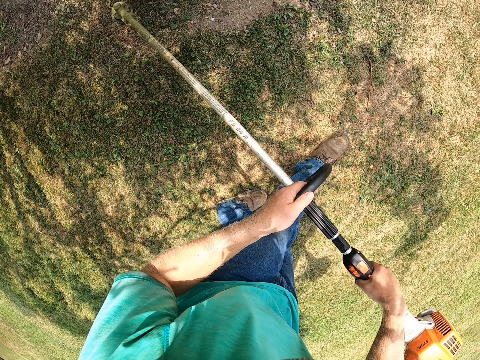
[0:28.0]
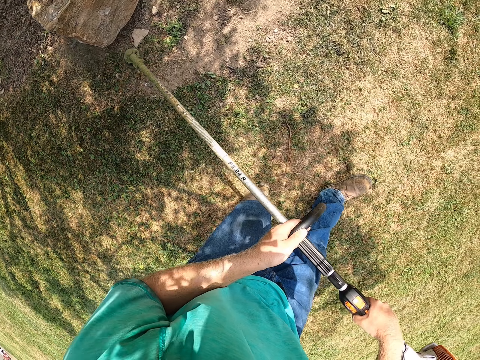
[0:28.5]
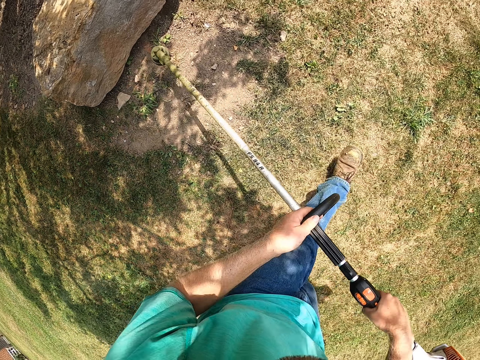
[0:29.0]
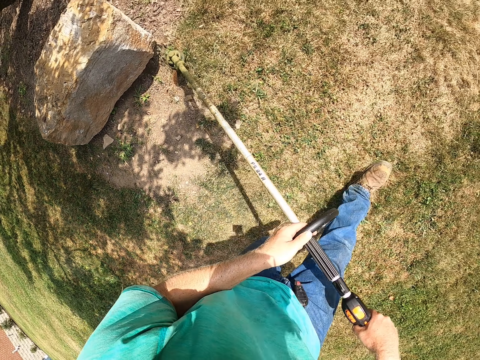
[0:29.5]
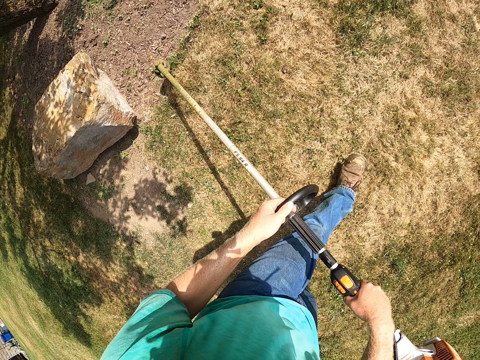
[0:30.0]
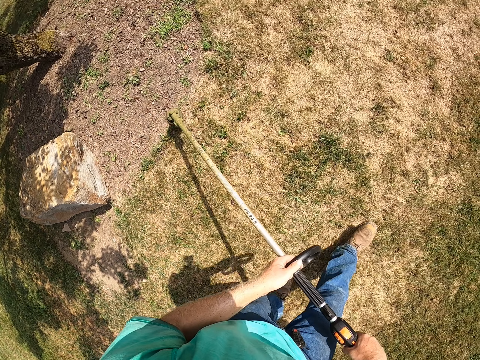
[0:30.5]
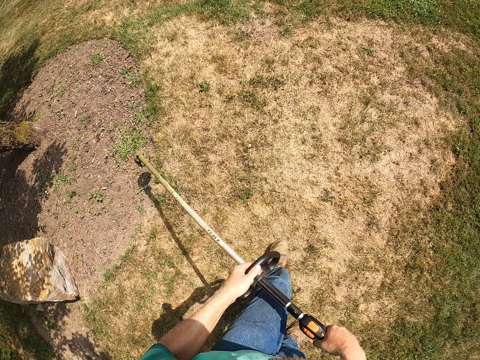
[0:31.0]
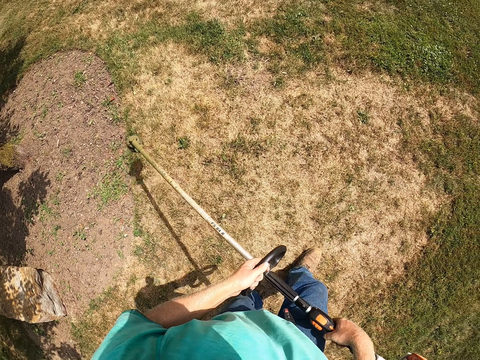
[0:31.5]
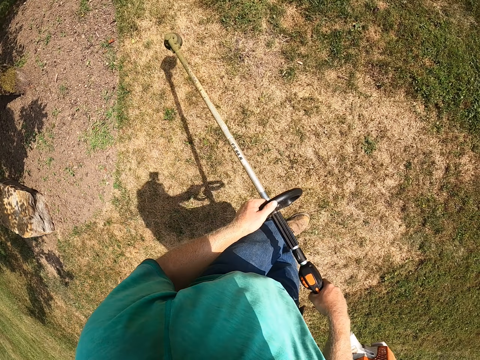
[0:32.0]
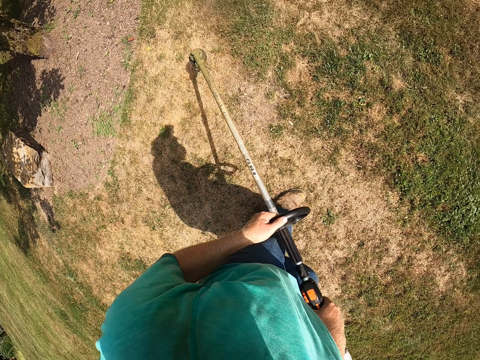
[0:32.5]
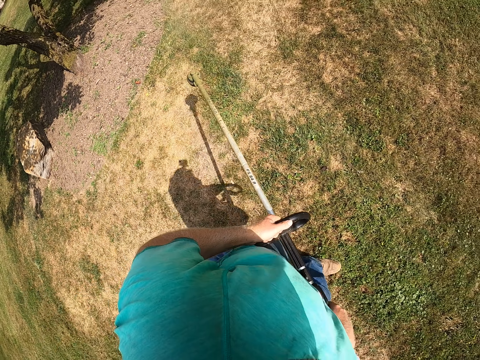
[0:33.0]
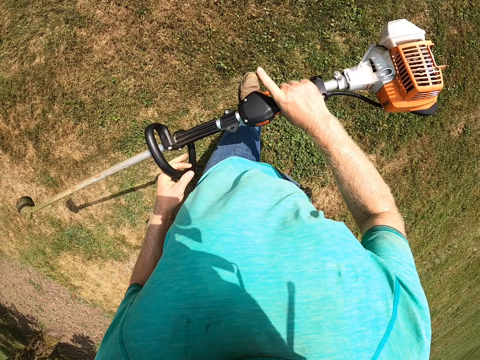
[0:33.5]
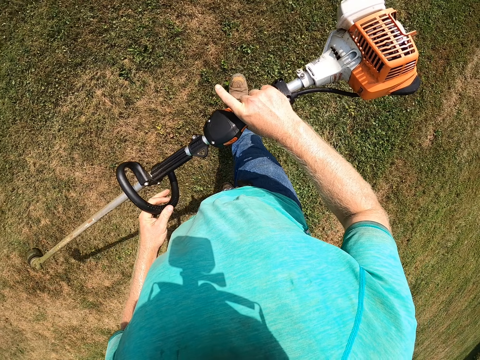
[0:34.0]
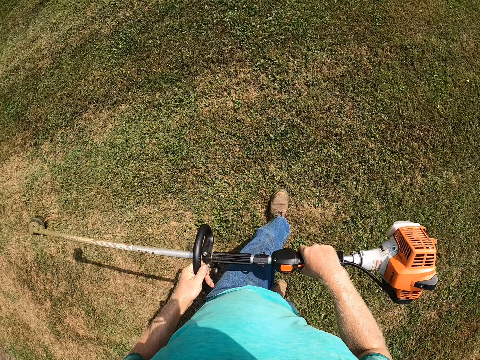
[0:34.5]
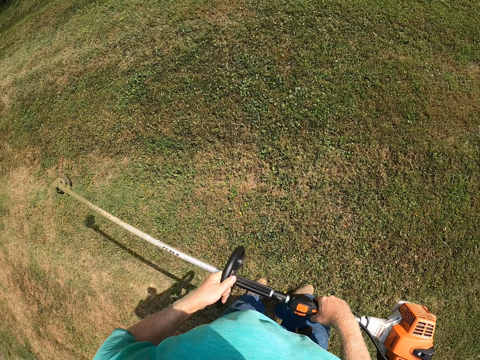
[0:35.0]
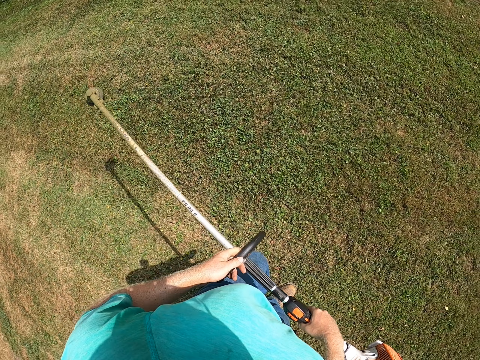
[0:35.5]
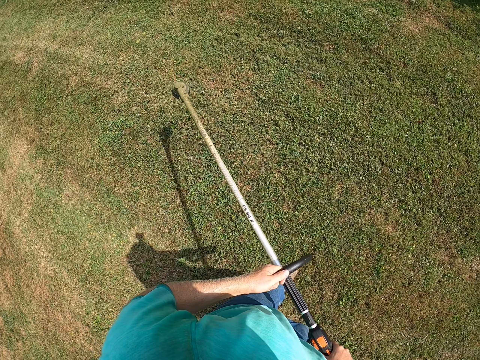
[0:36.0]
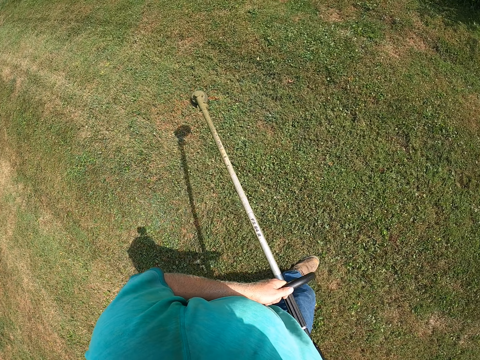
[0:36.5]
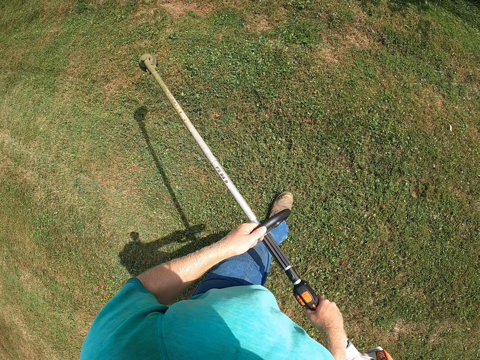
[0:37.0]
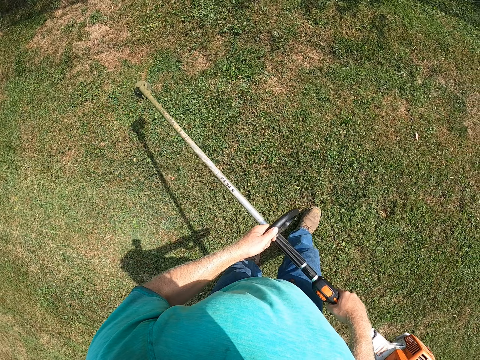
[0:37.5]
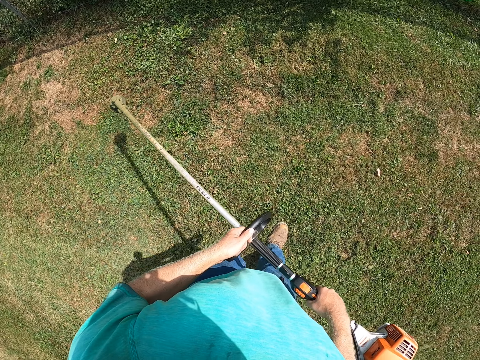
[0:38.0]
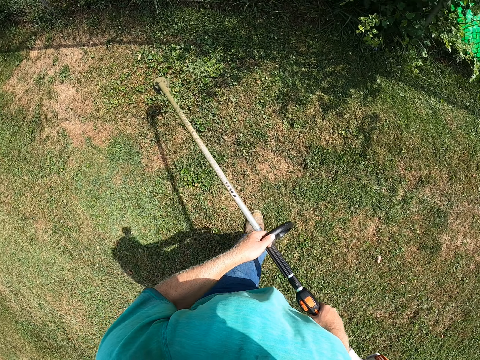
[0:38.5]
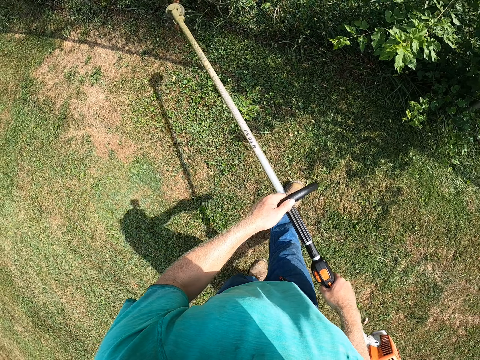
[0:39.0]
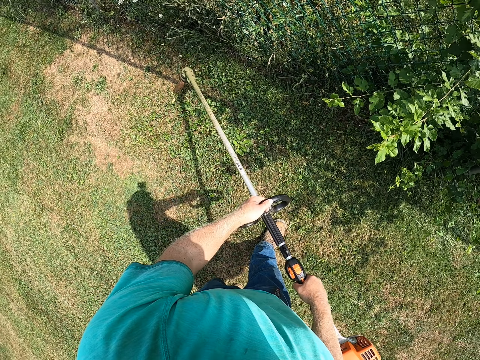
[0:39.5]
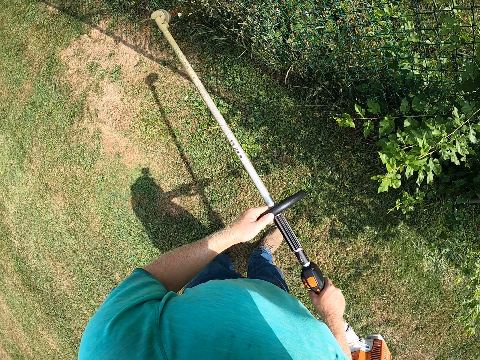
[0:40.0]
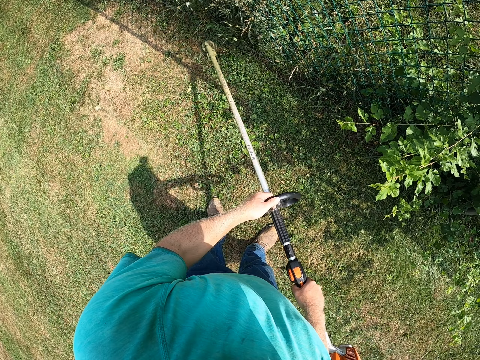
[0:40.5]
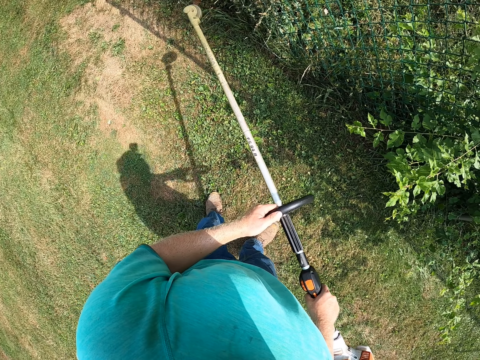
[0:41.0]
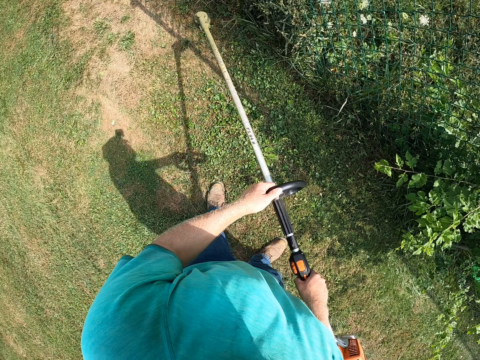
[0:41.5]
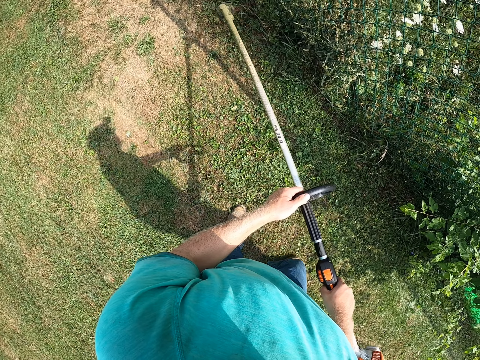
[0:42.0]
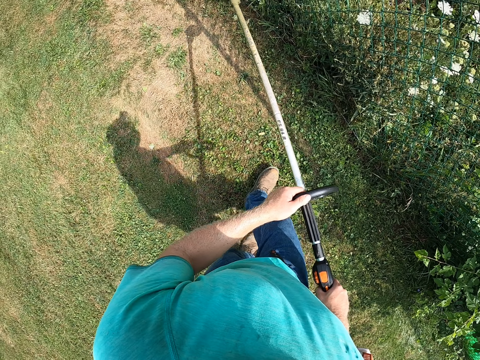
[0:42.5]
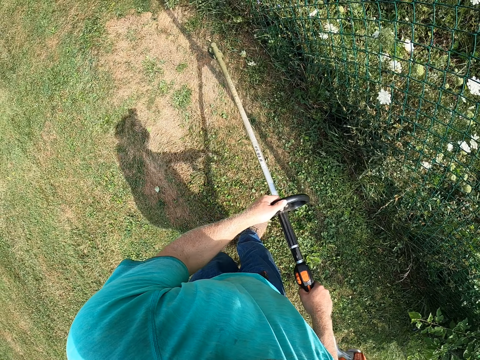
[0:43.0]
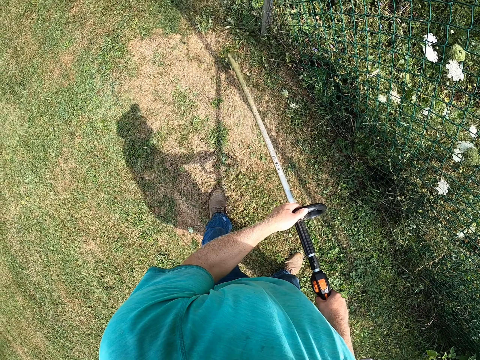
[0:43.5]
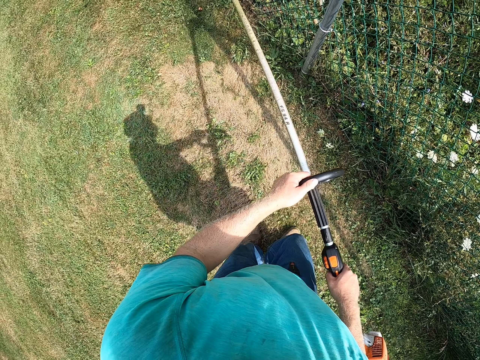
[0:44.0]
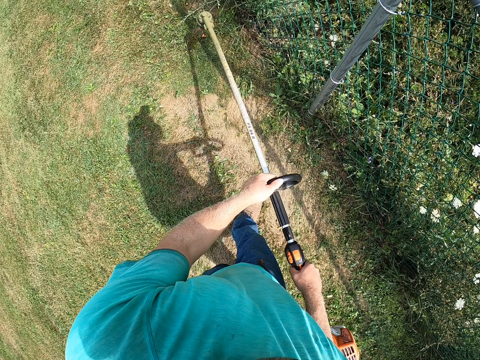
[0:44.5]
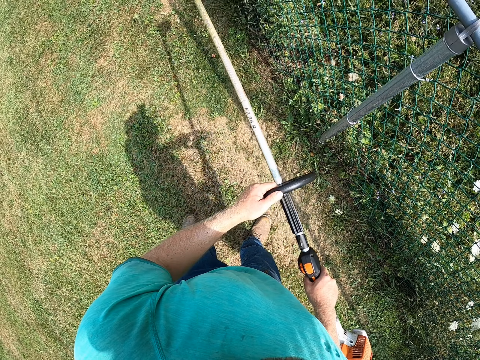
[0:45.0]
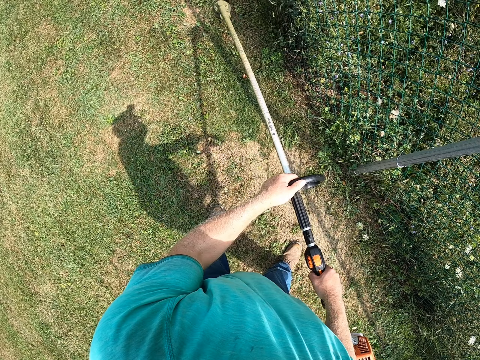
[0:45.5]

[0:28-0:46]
The camera wearer walks around. They cut grass by a wire mesh fence with the grass cutter in both hands. They lift the grass cutter up and down.

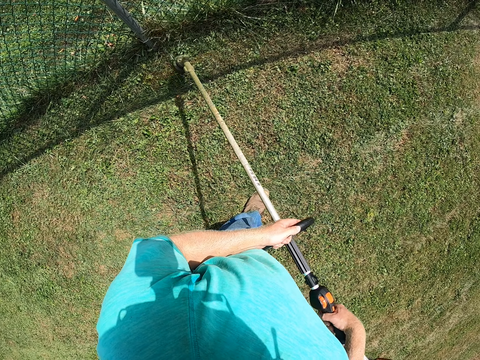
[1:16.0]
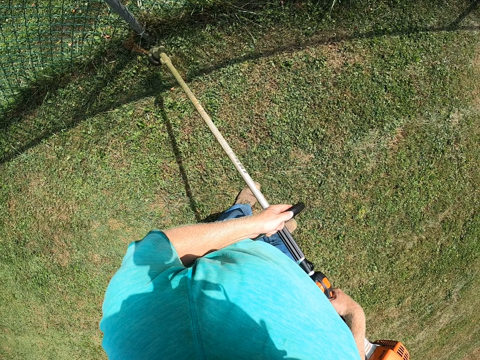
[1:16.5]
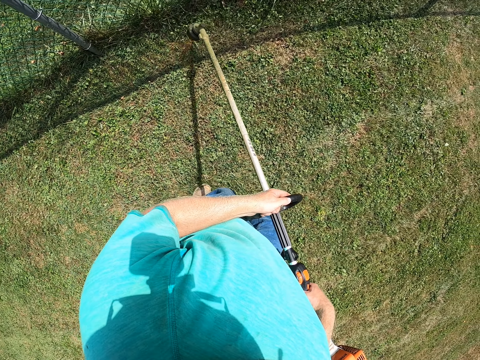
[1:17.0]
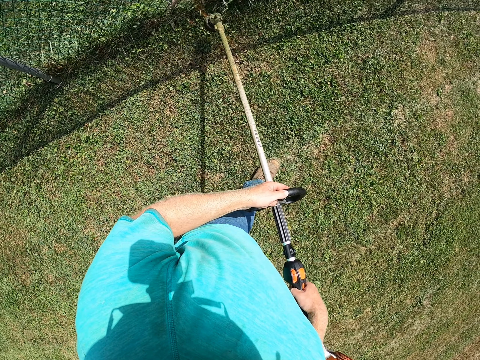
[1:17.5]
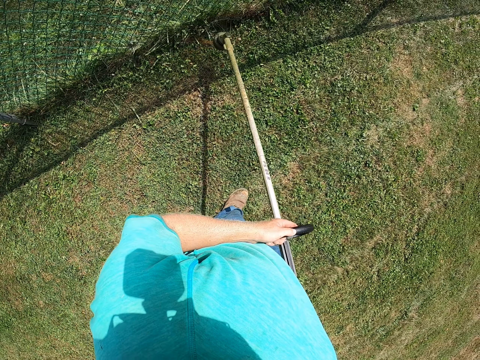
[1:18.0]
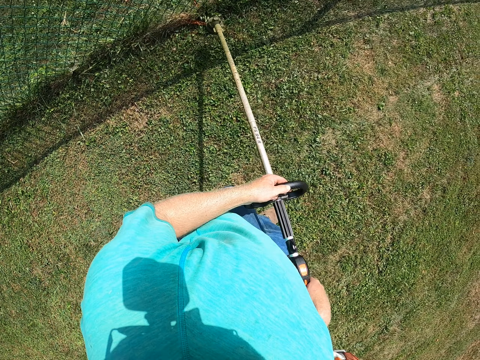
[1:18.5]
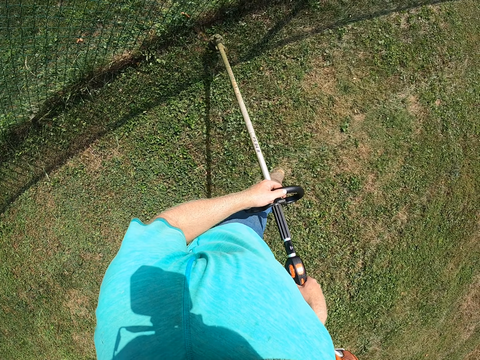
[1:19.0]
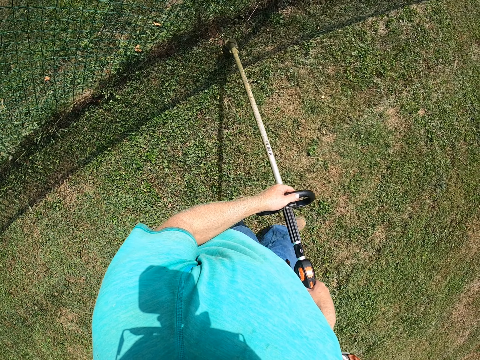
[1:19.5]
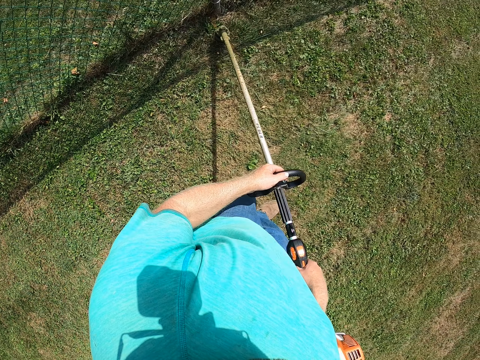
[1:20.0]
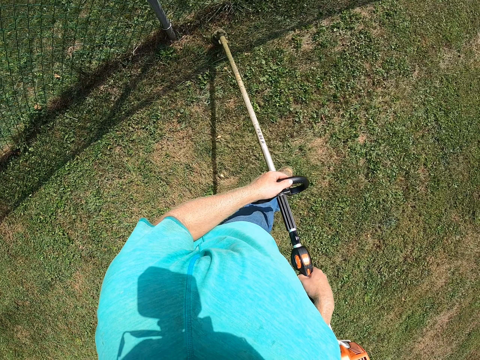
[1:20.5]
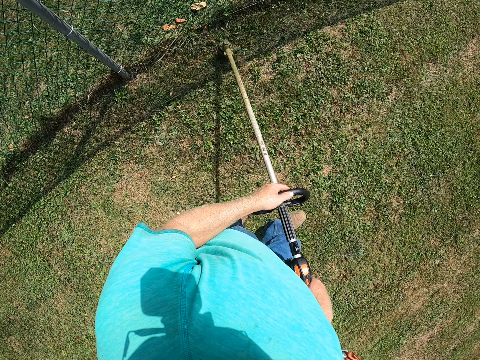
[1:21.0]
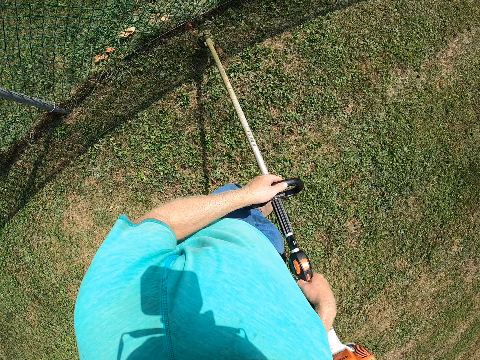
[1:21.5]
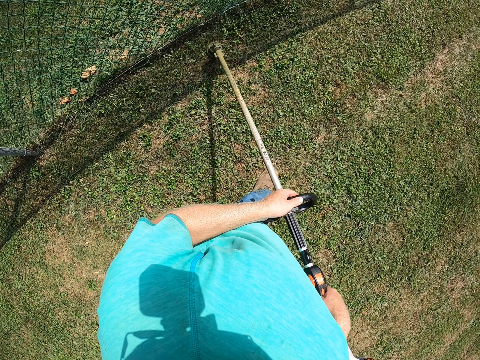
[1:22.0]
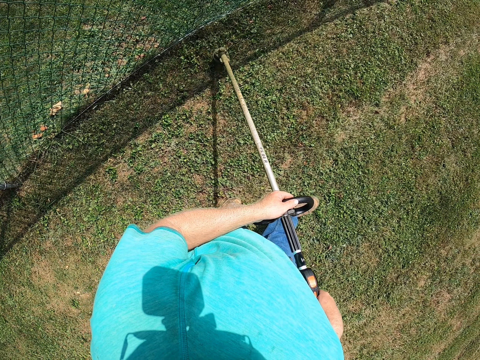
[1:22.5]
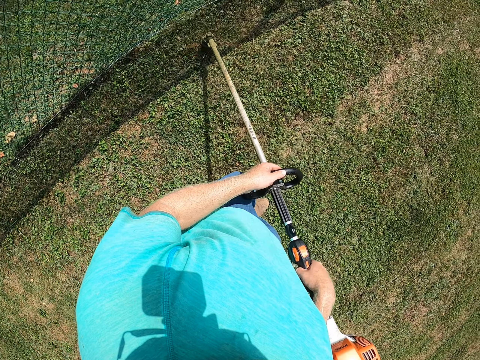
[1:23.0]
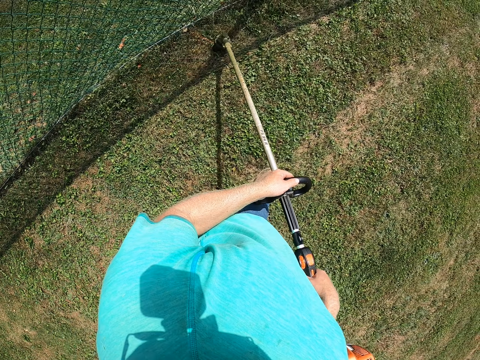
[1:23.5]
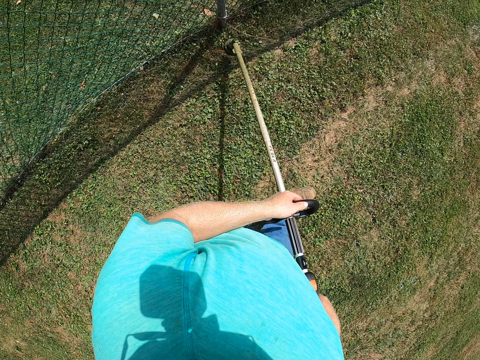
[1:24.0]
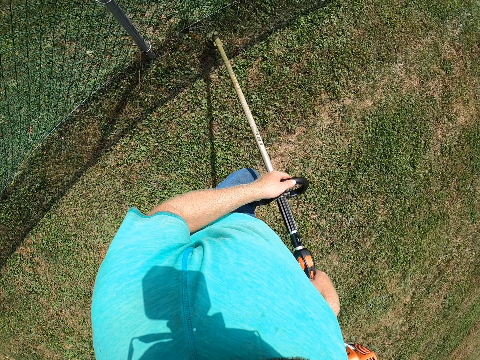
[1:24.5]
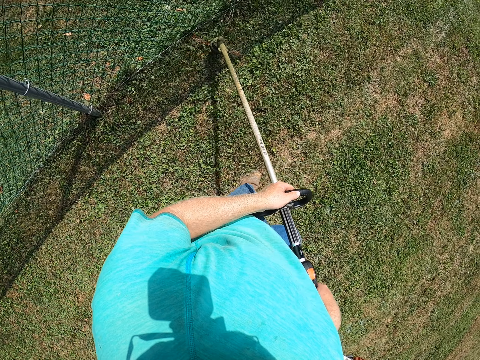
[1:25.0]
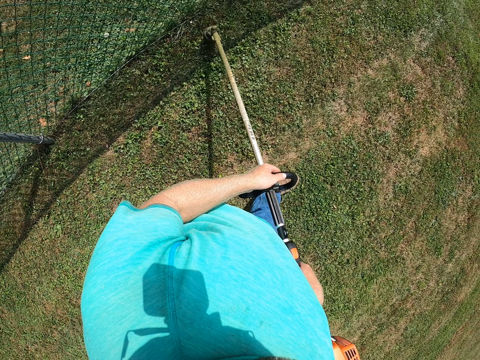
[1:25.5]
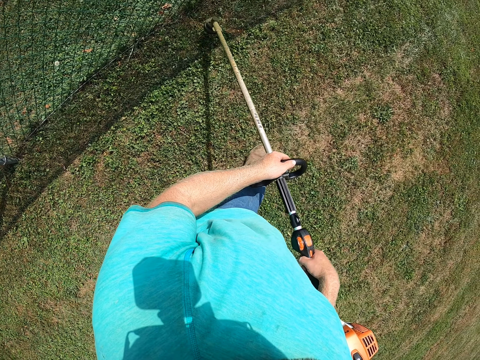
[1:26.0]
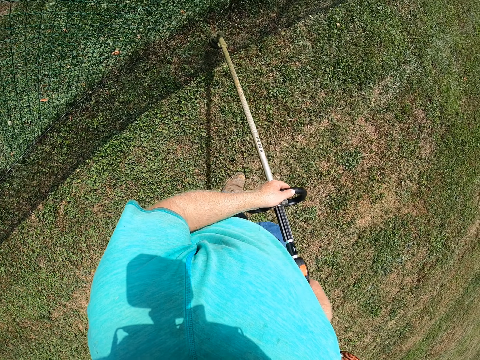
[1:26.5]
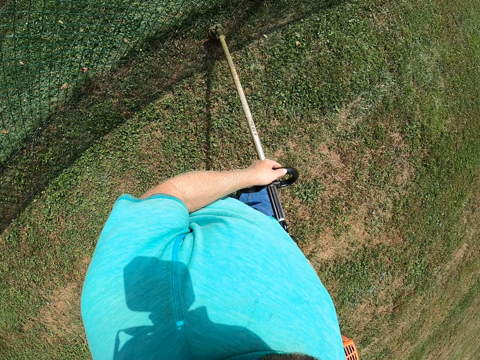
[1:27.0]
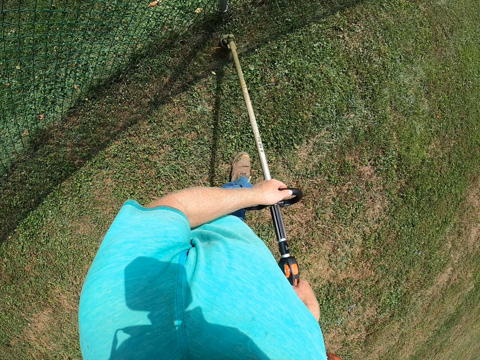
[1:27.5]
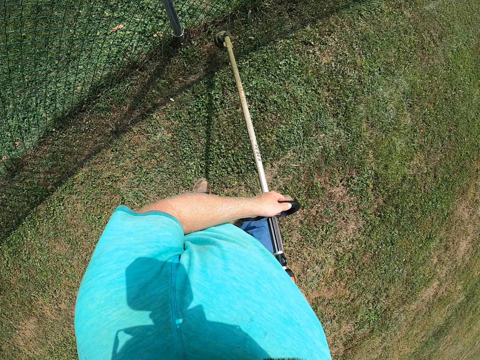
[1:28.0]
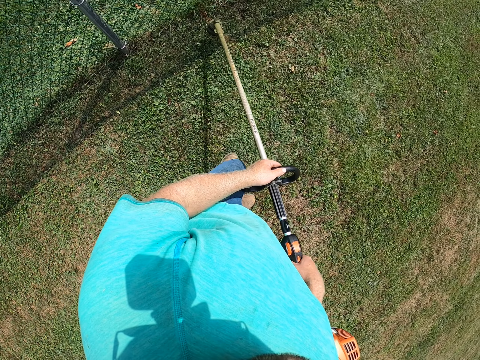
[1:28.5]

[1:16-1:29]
The camera wearer moves the grass cutter. They cut the grass.
